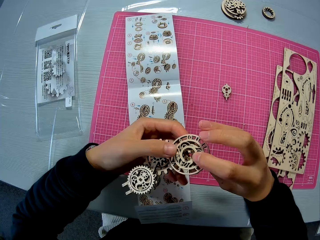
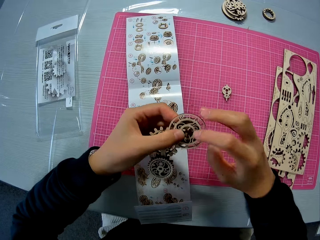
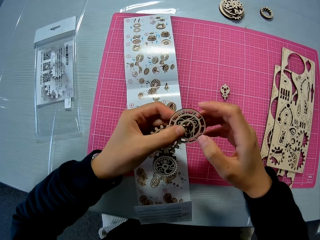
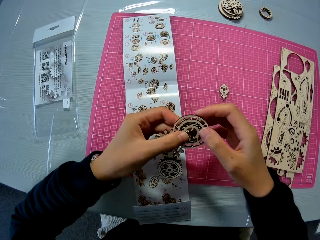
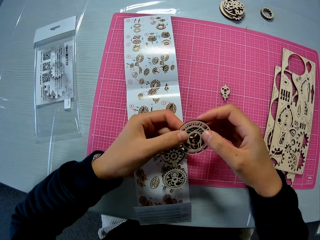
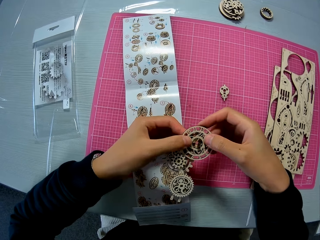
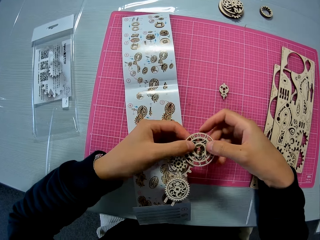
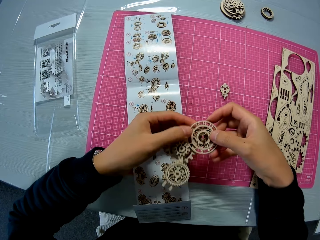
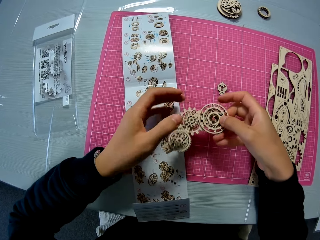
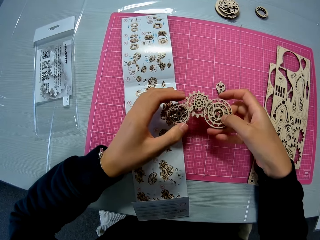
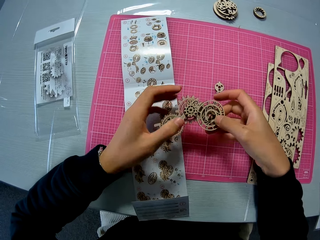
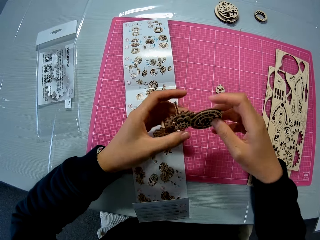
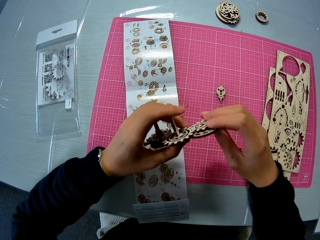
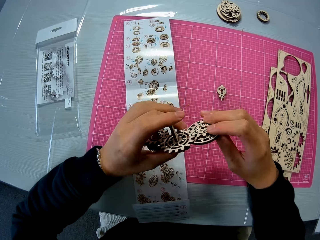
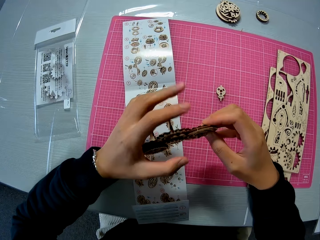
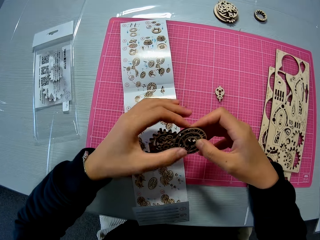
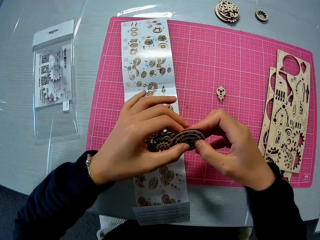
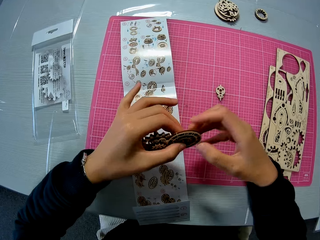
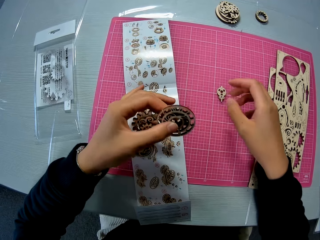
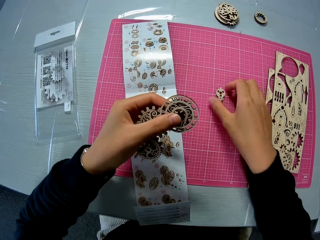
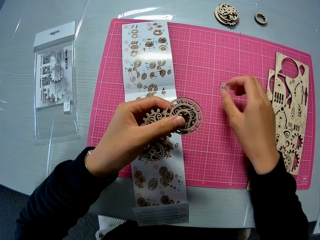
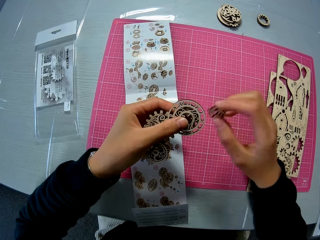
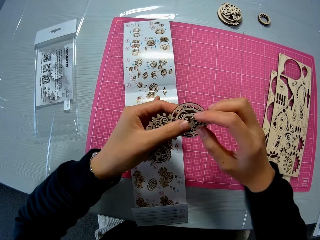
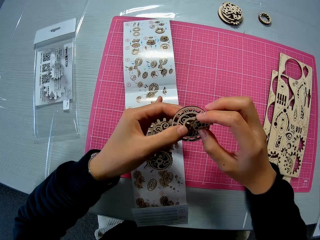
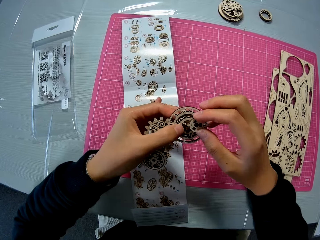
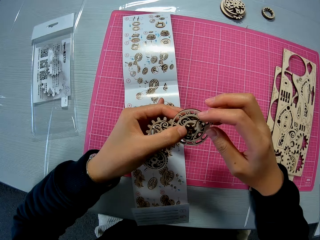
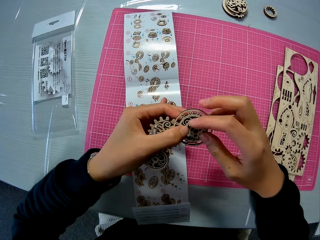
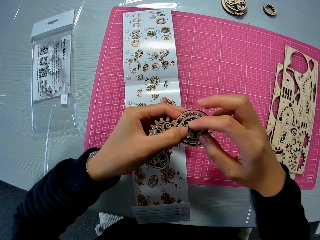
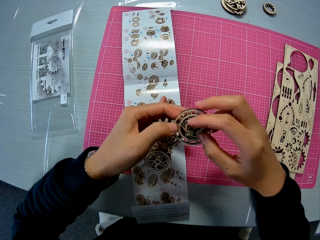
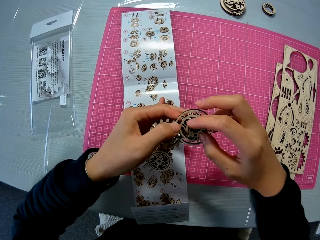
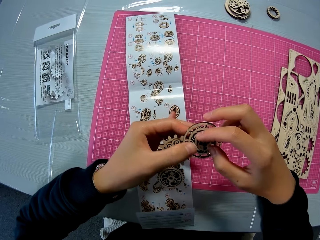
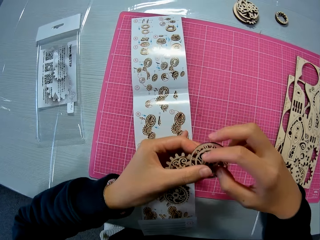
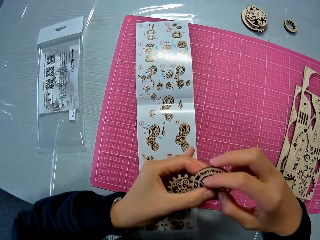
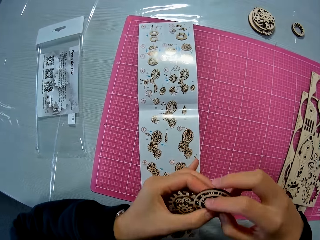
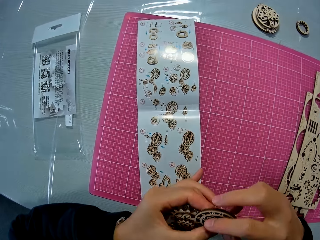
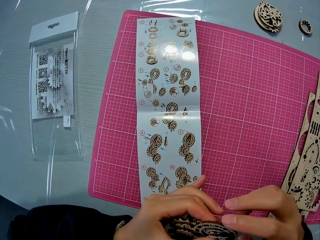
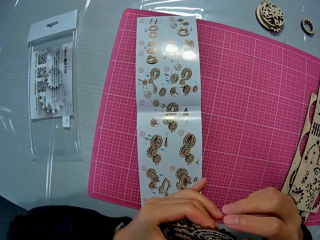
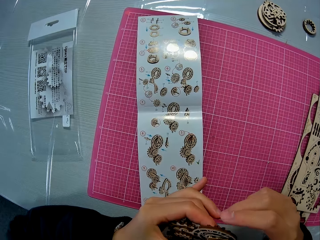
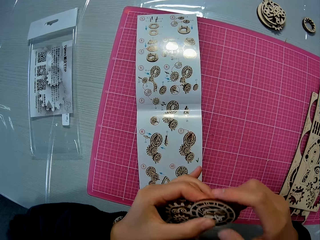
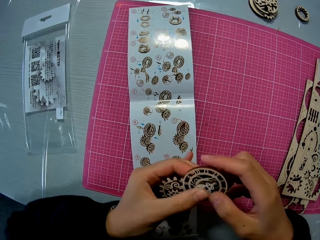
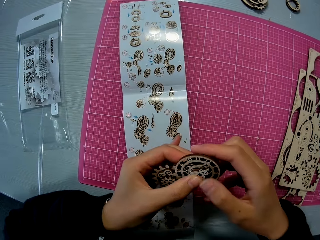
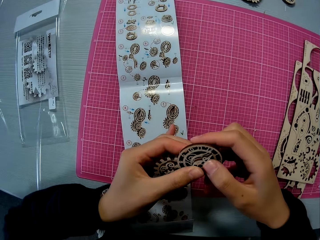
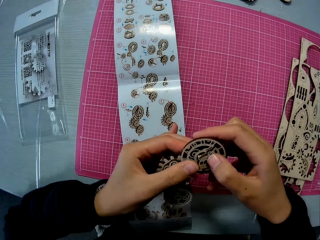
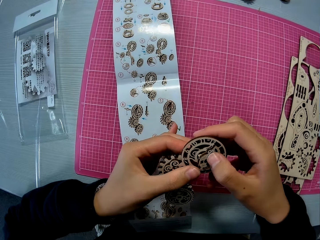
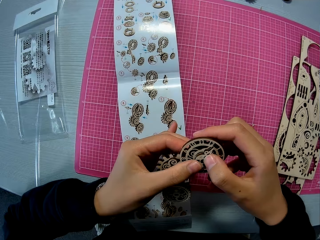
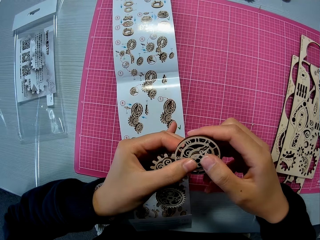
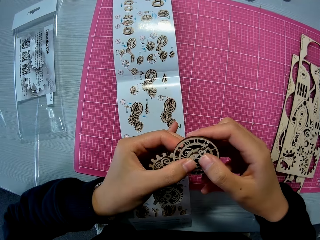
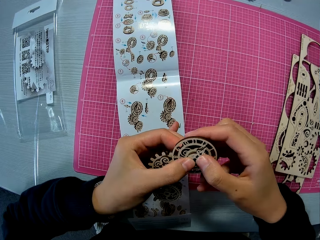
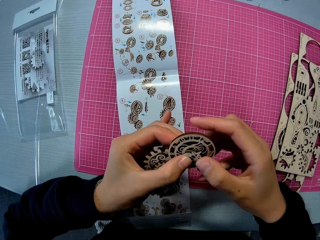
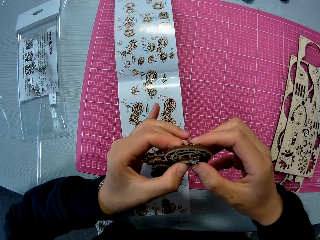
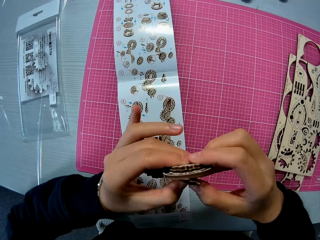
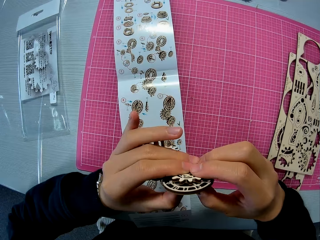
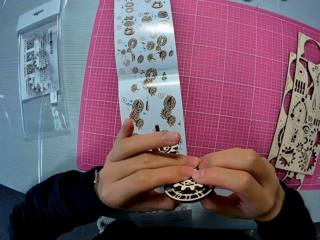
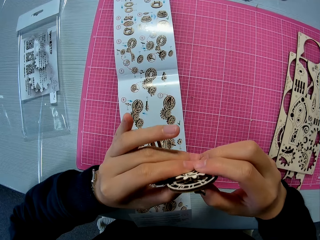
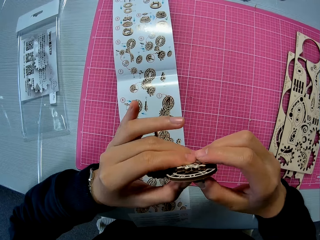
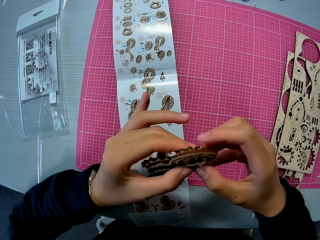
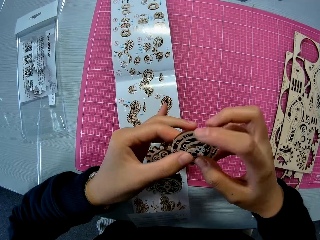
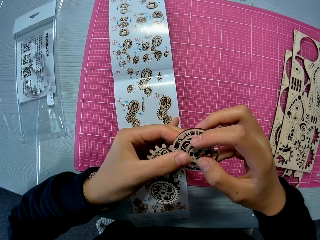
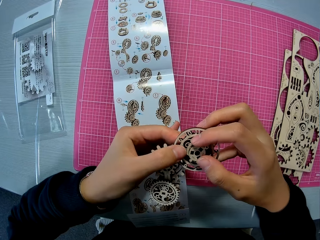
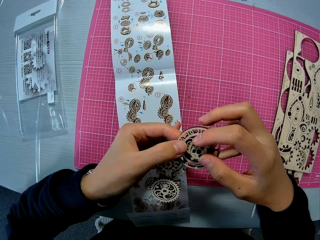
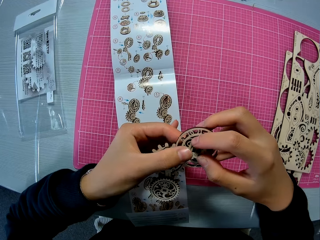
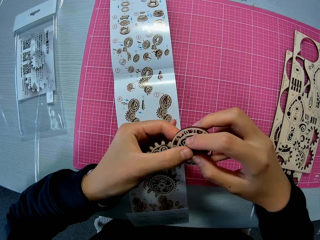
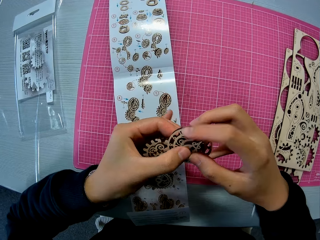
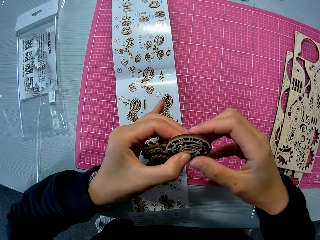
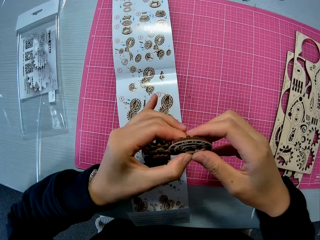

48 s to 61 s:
The camera wearer turns the model pieces, adjusts the model pieces and turns the model pieces. They pick up a wooden piece from the table mat. They fix the wooden piece and the wooden mechanical model together. They refer to the laser cut wood craft kit manual. They join the model piece. They turn the model pieces.

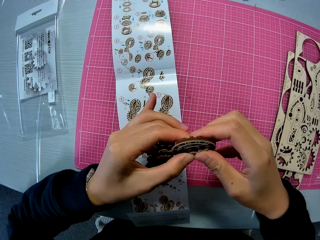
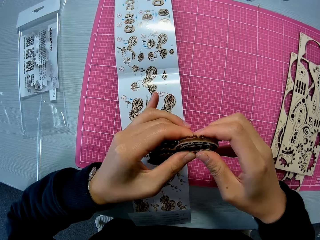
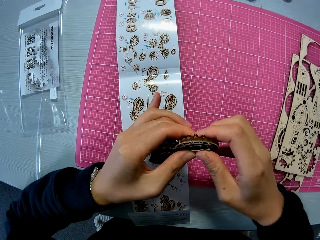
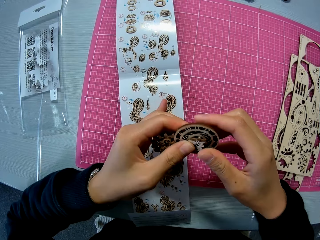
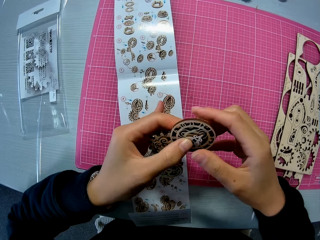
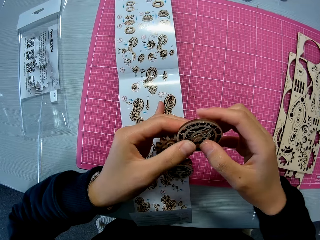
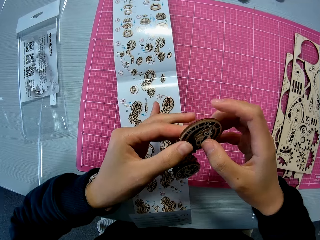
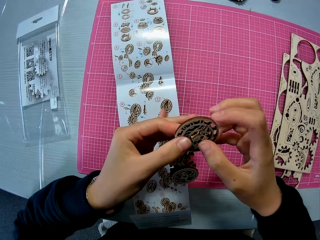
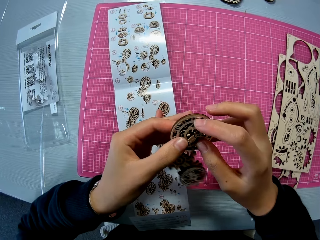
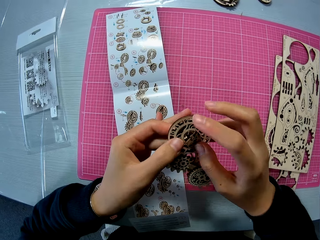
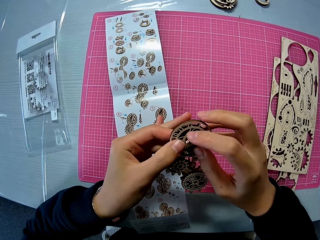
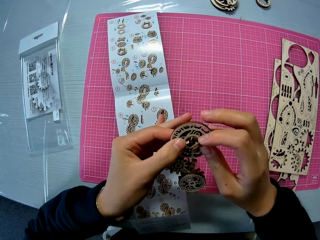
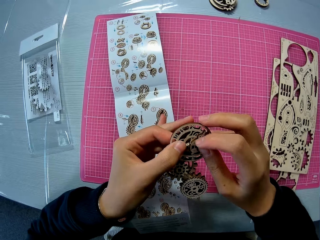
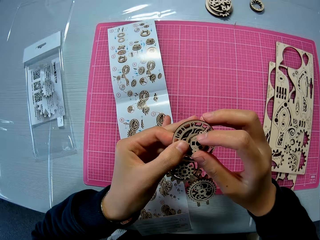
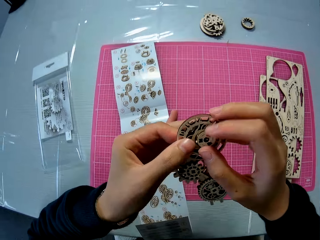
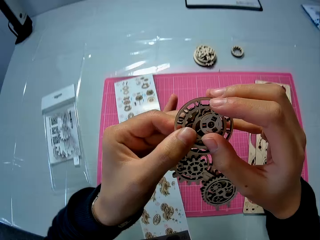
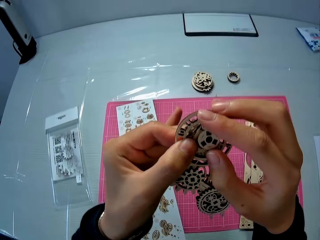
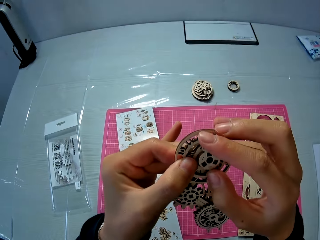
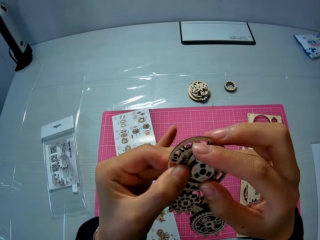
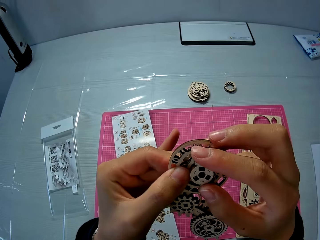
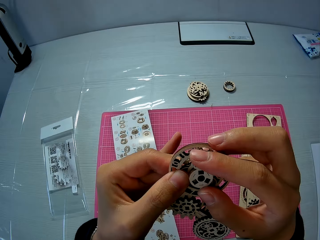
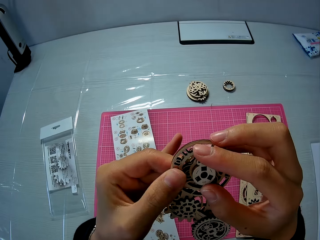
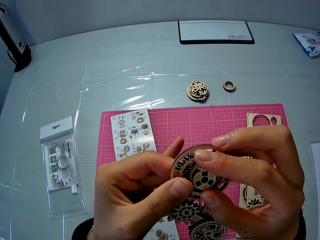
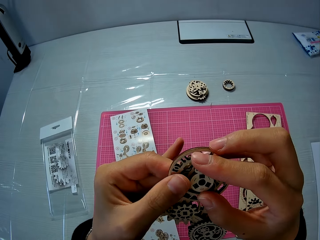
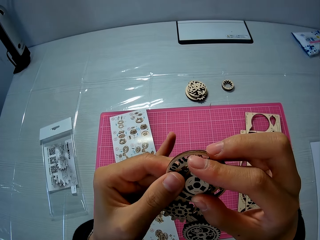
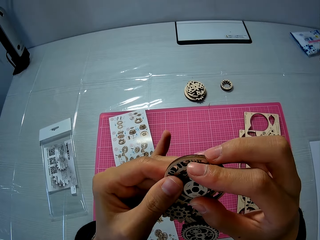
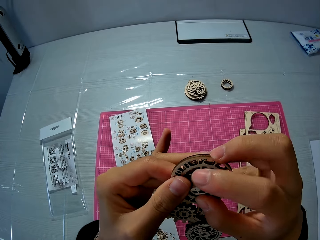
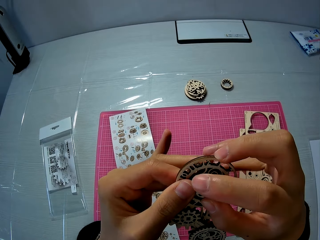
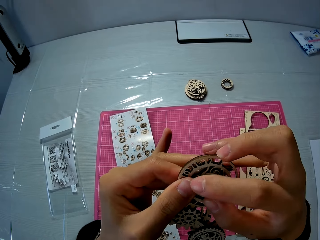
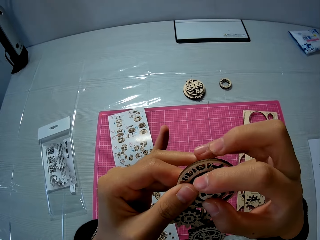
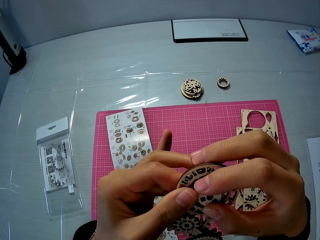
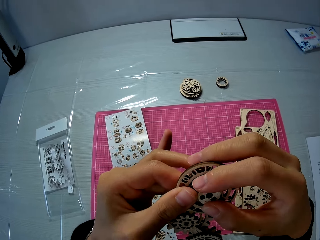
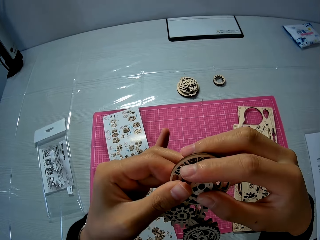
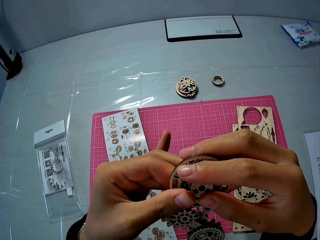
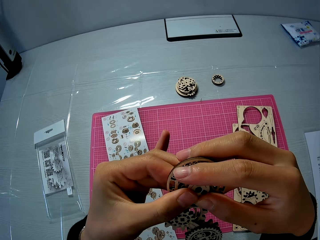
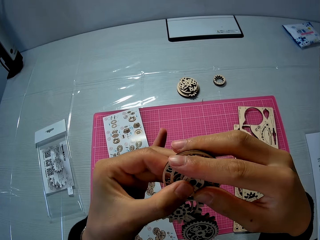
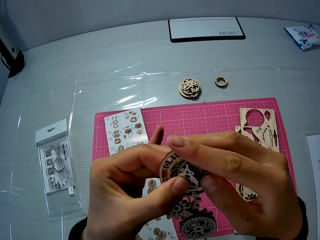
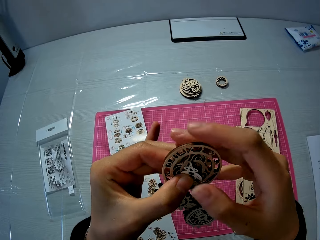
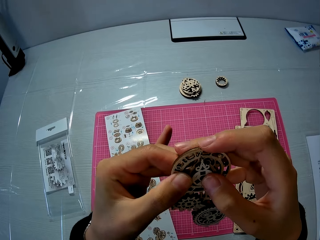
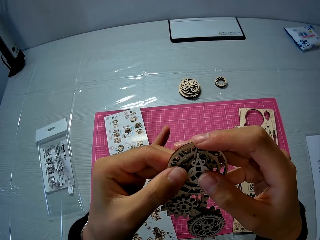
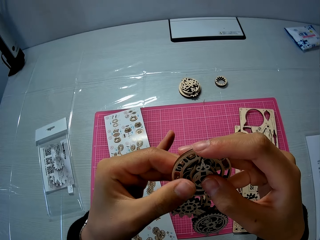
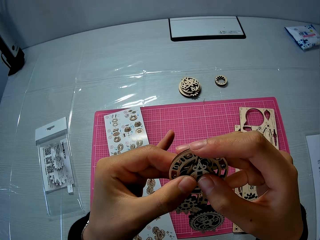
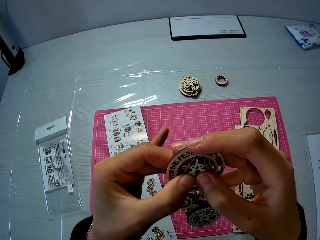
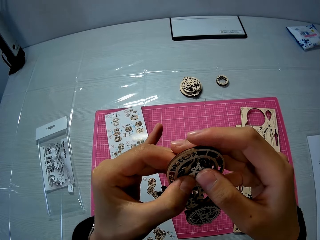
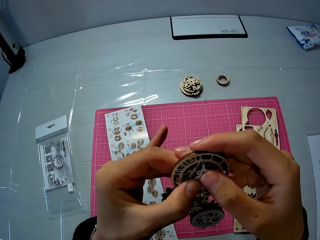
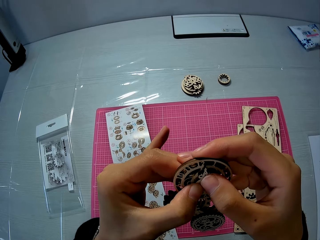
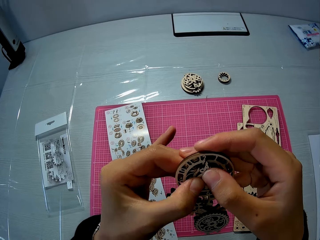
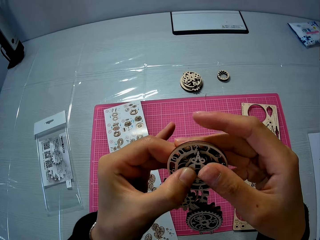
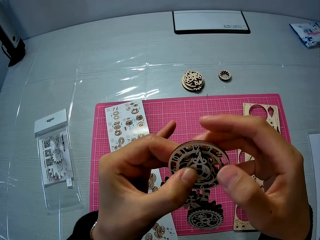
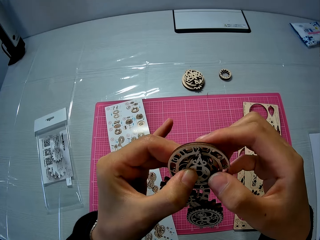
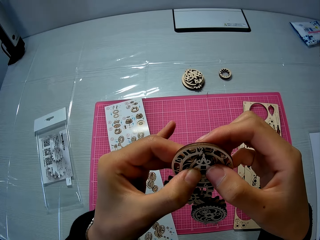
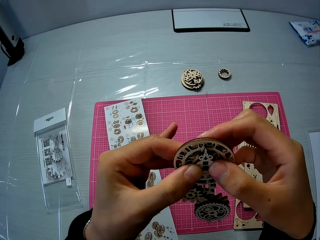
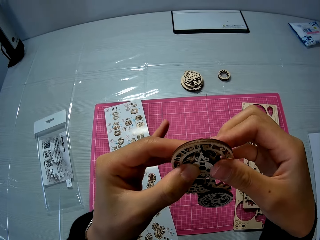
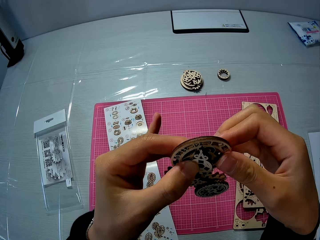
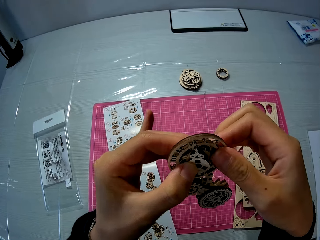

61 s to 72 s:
The camera wearer joins the model piece. They lift the model pieces. They join the model piece.
